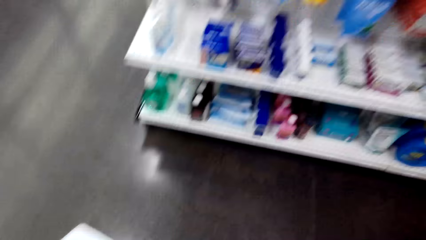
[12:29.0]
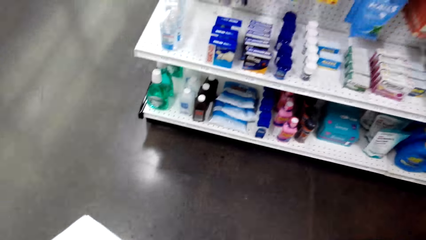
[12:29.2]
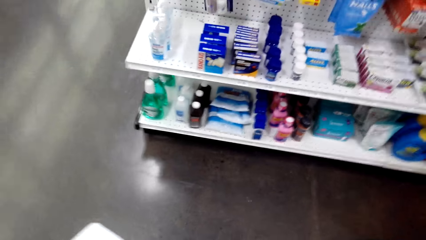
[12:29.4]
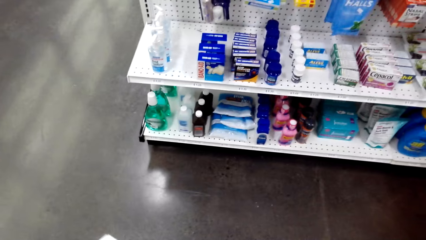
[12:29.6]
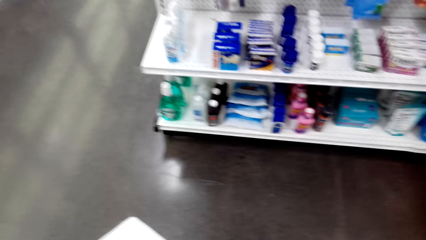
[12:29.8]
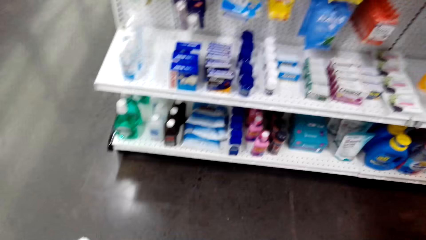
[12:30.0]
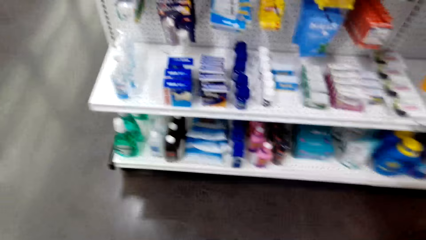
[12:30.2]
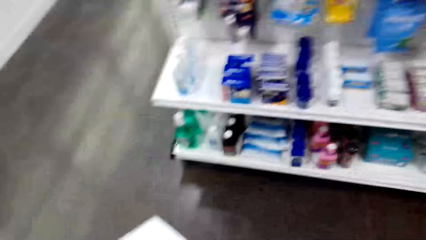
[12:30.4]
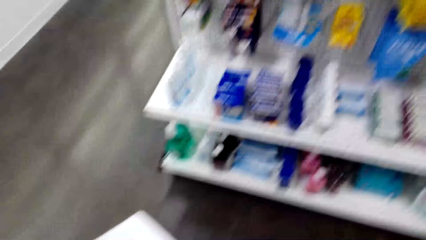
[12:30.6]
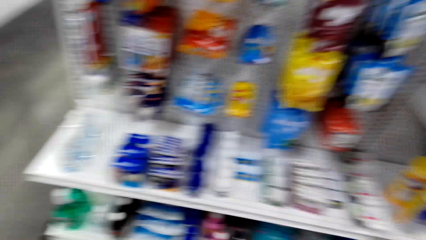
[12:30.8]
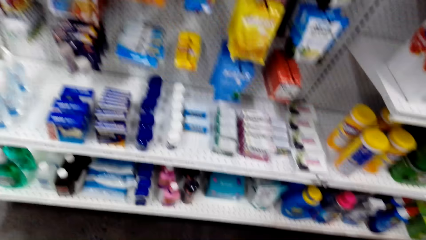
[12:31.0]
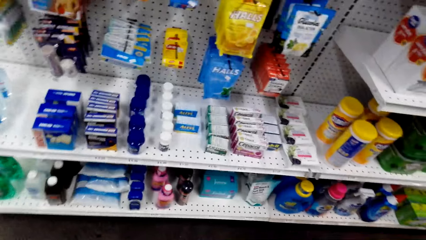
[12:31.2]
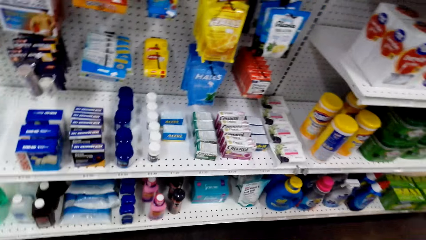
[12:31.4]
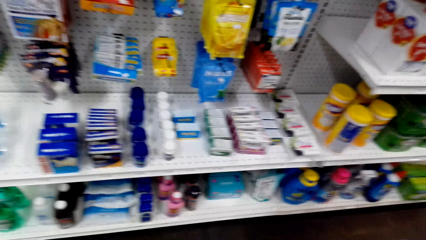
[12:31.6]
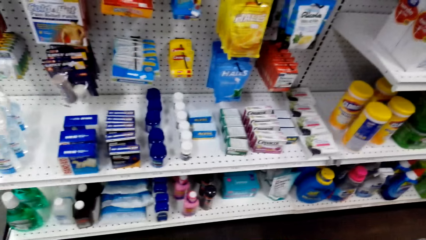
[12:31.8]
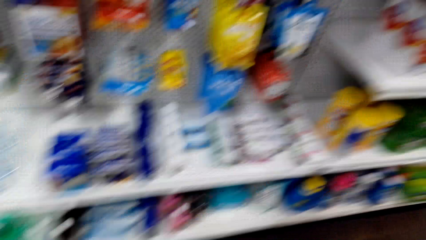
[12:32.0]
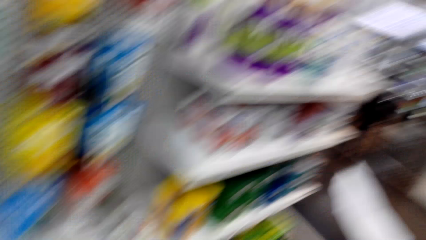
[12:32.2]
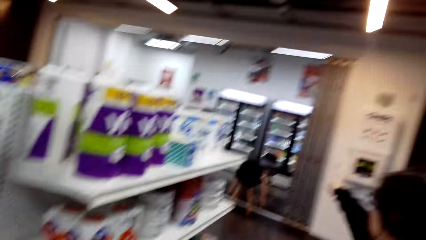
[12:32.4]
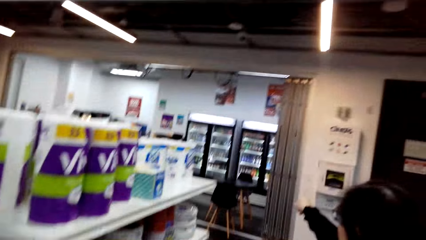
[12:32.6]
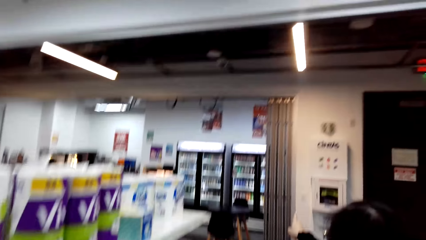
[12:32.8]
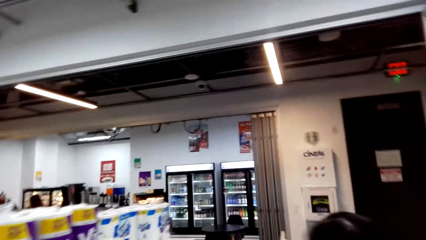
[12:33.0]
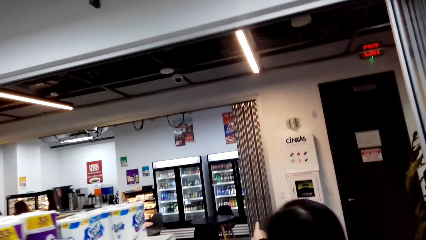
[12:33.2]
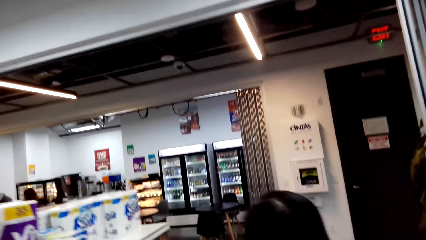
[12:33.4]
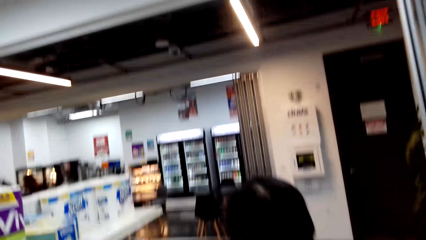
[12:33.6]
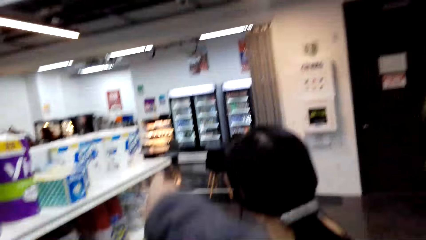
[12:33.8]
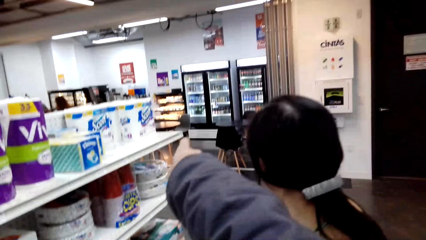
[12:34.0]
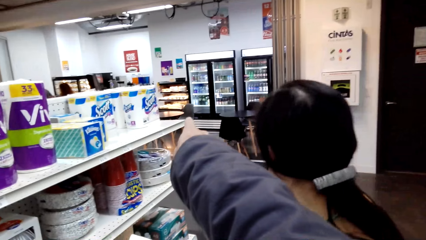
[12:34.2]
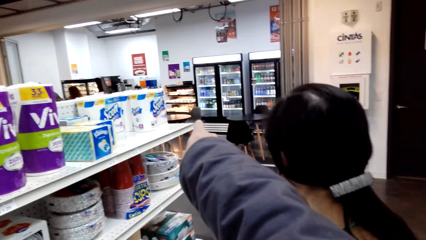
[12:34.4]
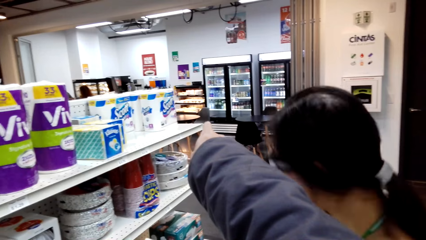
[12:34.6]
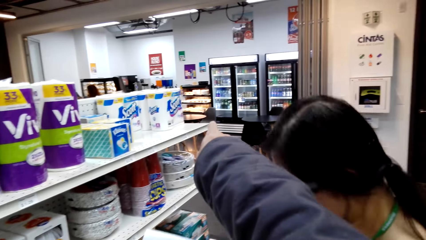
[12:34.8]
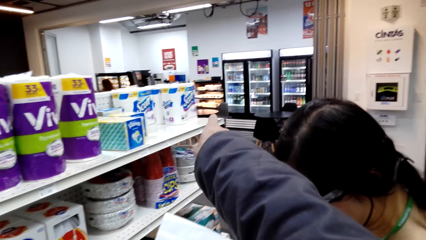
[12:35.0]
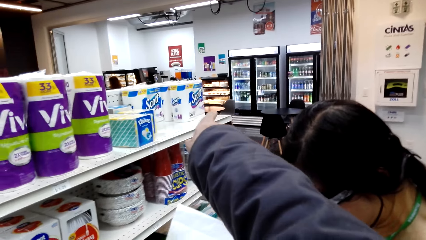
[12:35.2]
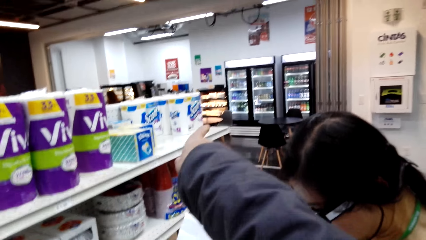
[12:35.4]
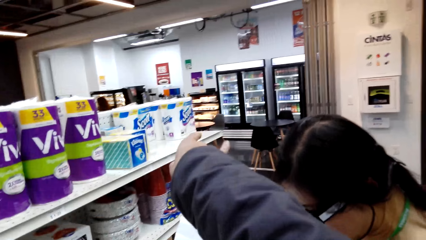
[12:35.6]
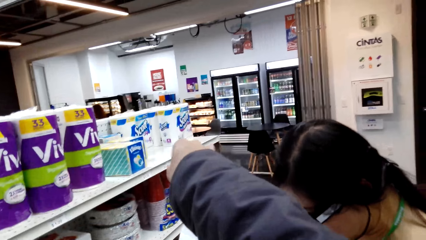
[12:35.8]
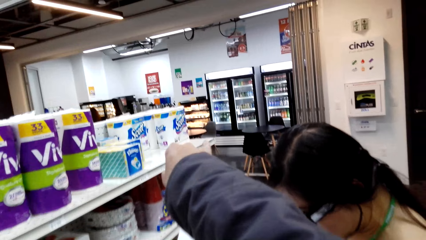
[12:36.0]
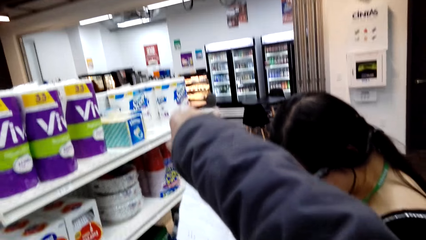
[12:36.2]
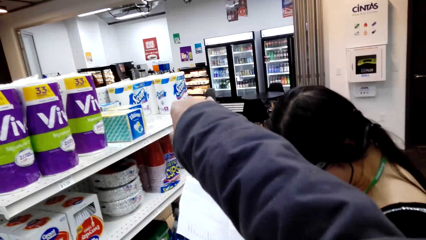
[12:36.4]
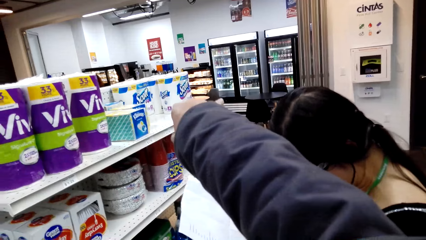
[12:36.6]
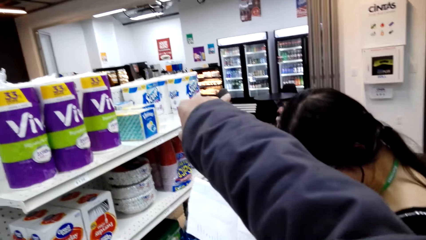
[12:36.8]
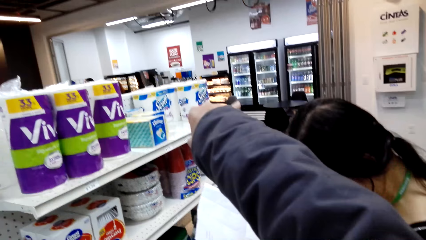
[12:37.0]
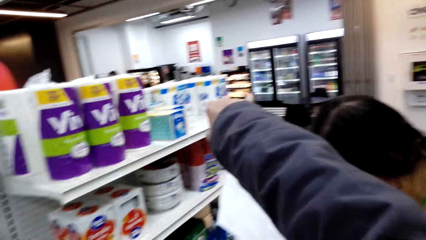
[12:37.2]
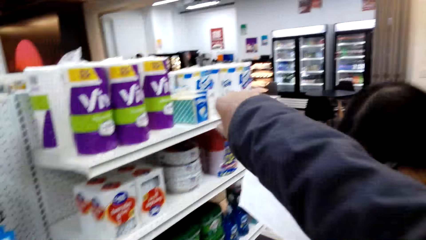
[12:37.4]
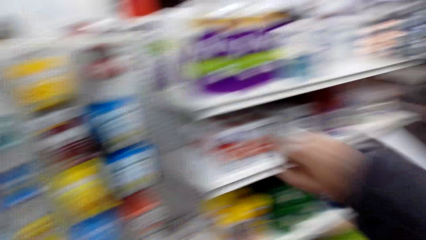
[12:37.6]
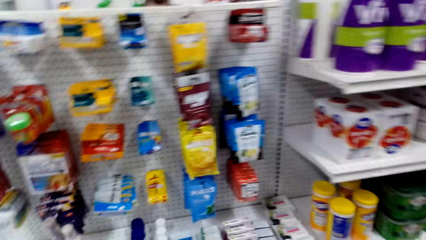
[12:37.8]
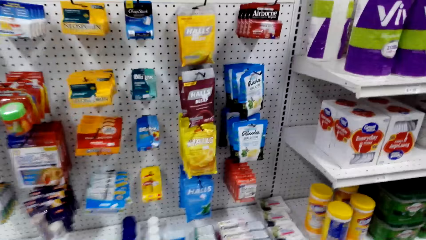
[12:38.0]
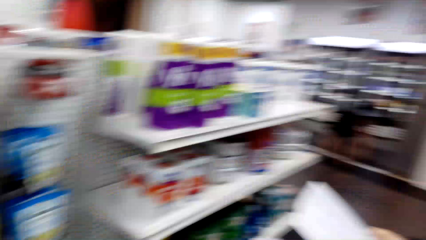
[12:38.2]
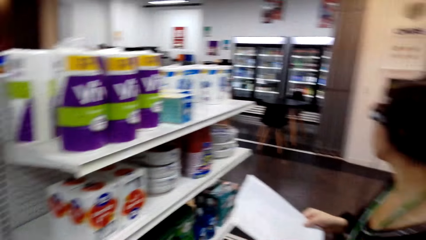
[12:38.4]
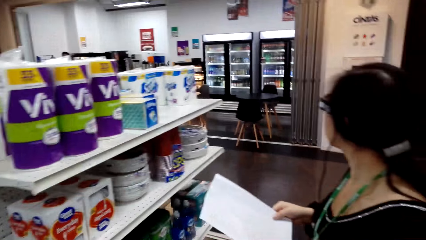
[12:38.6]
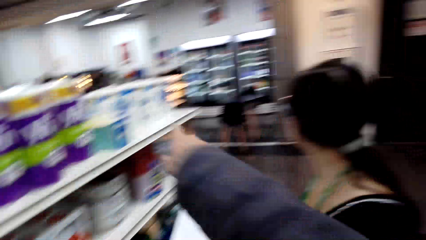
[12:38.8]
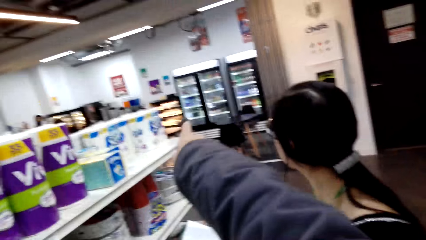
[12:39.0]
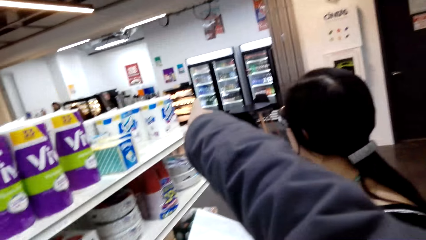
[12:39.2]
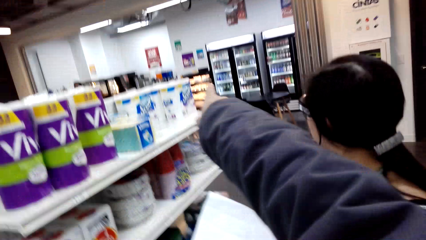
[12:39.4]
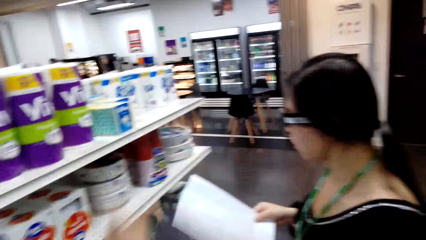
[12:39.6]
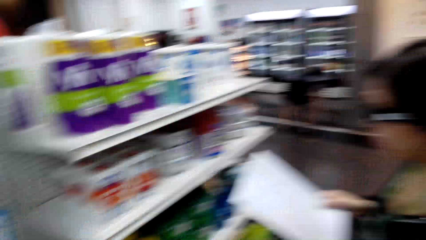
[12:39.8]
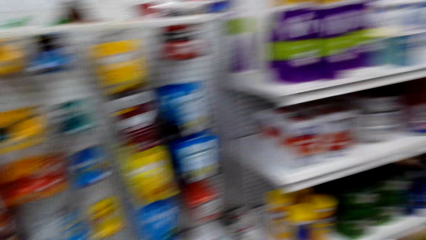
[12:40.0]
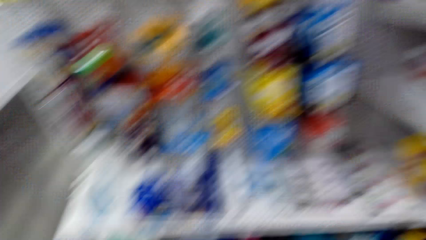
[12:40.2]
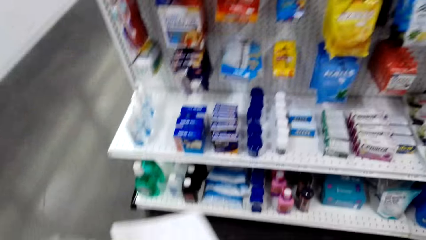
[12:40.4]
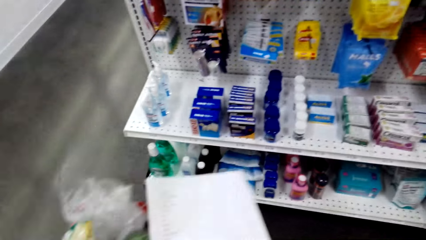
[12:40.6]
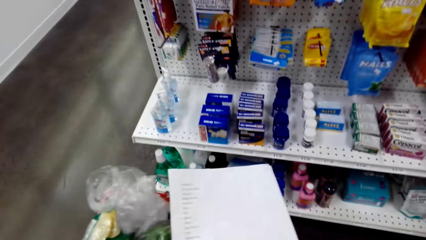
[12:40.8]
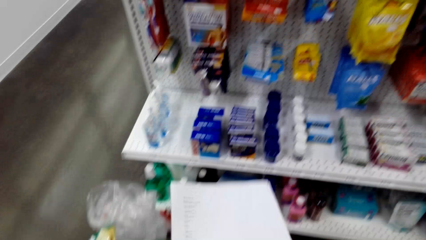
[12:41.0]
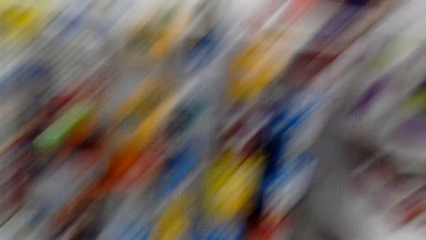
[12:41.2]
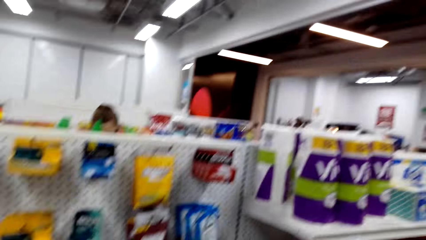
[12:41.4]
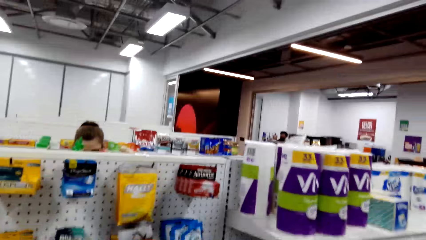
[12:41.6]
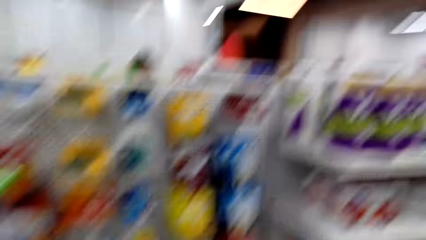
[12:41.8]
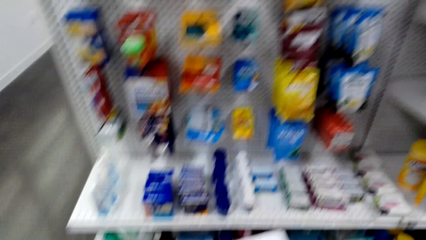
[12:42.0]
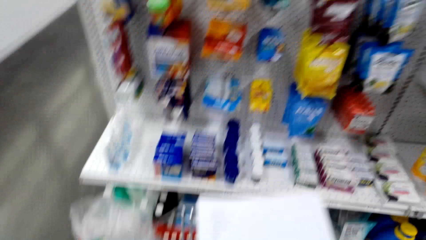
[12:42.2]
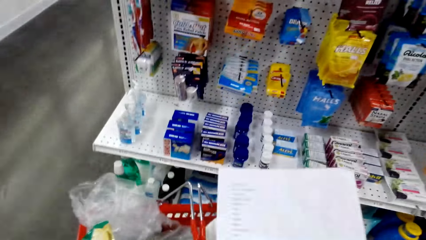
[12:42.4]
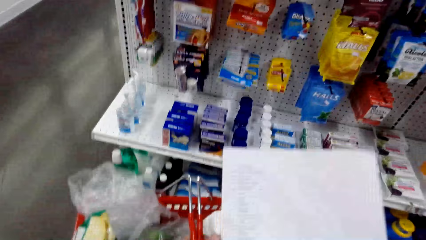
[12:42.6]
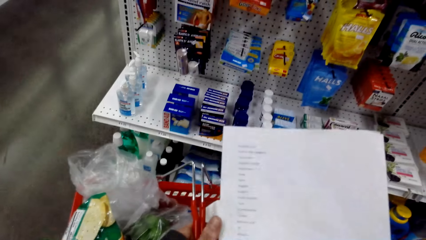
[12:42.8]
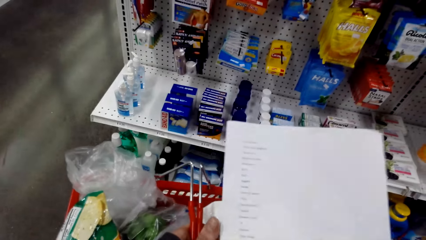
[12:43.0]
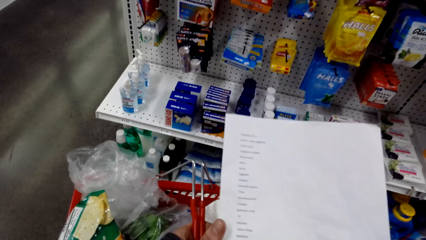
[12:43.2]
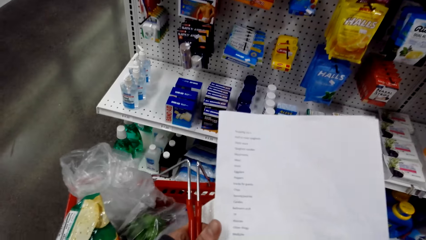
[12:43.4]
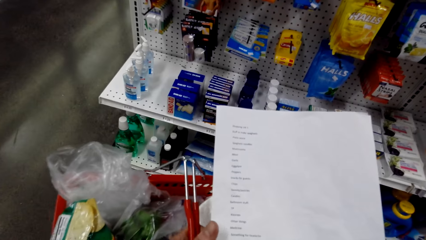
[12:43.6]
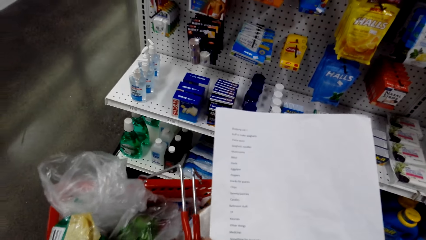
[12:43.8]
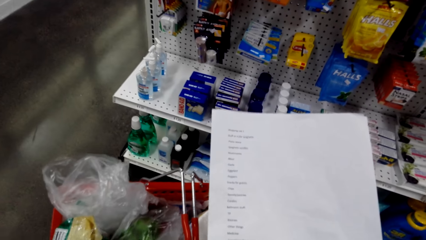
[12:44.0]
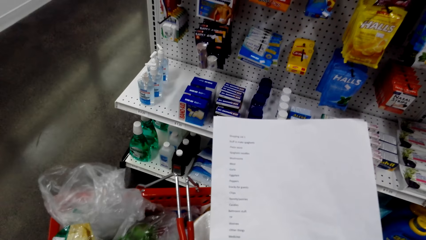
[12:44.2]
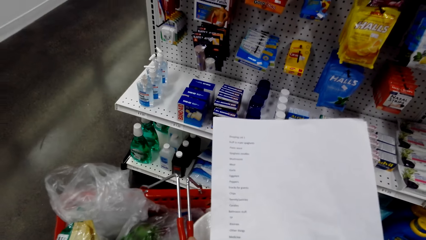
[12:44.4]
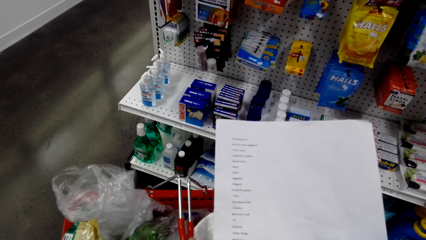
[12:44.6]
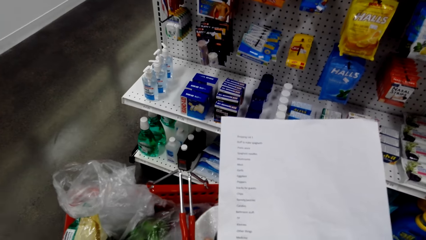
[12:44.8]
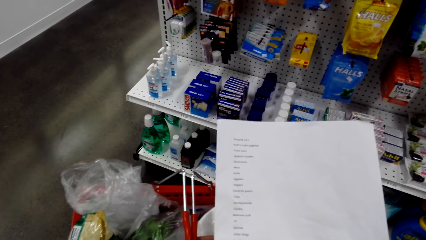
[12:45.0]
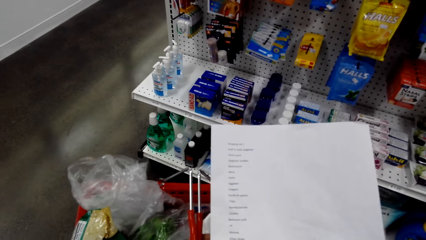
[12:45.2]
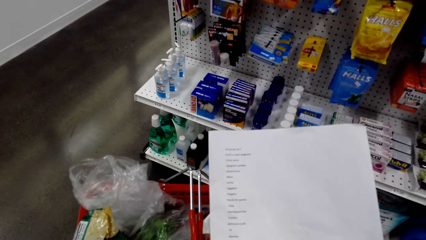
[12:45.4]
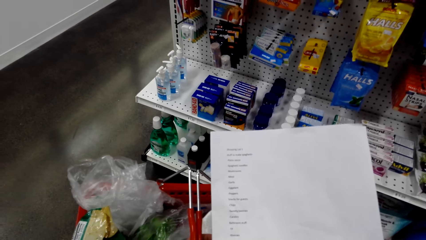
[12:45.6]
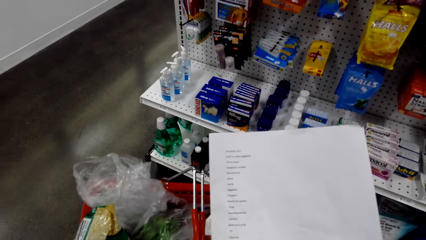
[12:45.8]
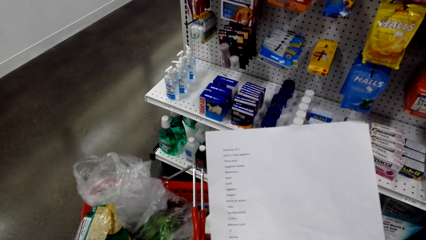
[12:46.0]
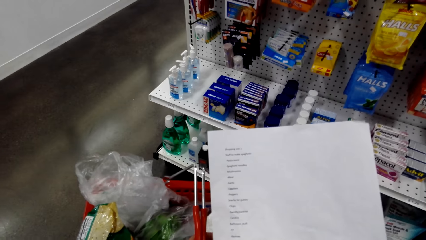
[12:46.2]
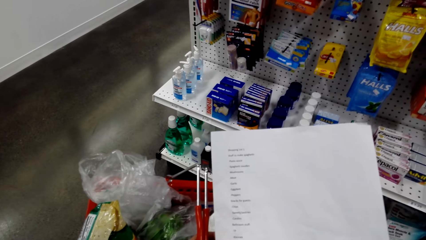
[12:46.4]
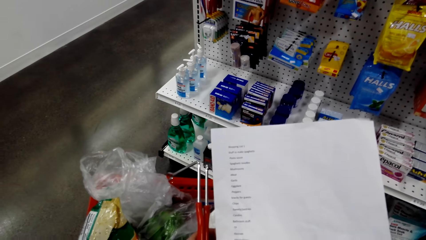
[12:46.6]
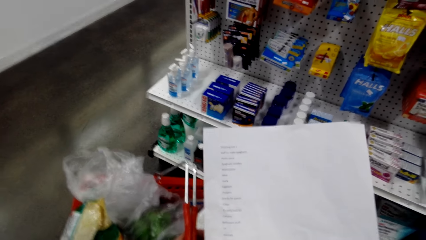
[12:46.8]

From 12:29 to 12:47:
The camera wearer turns around. They point at the other side of the shelf. They turn around. They point at something. They turn around. They hold a paper. They hold a shopping basket.
